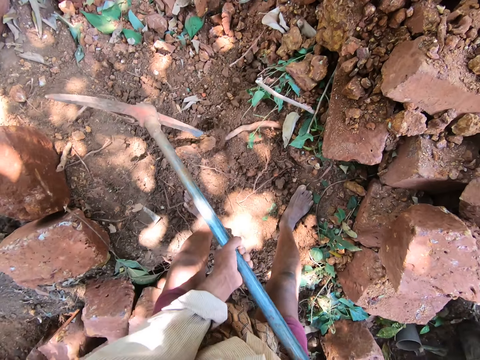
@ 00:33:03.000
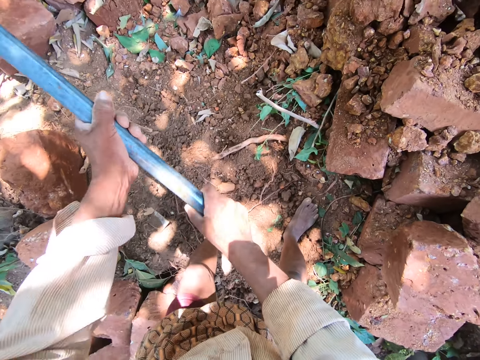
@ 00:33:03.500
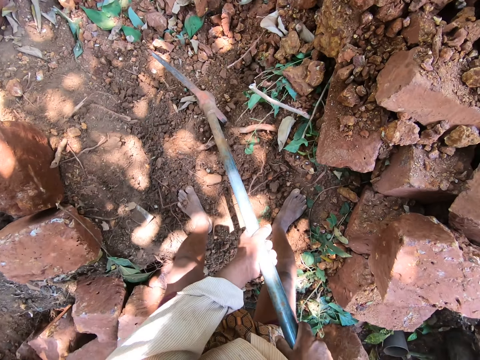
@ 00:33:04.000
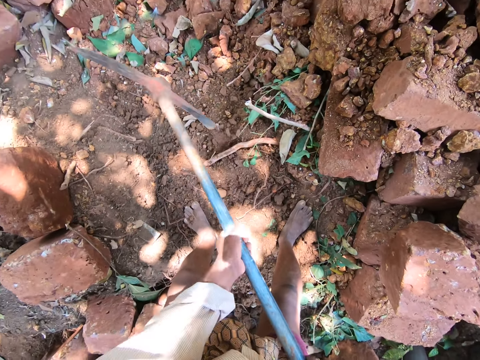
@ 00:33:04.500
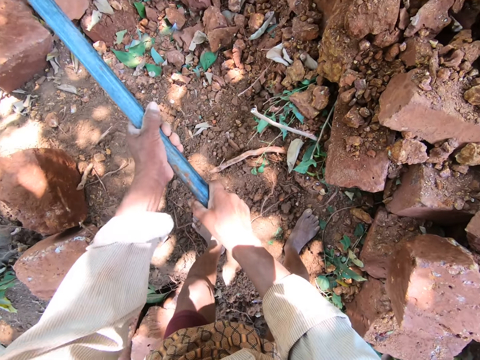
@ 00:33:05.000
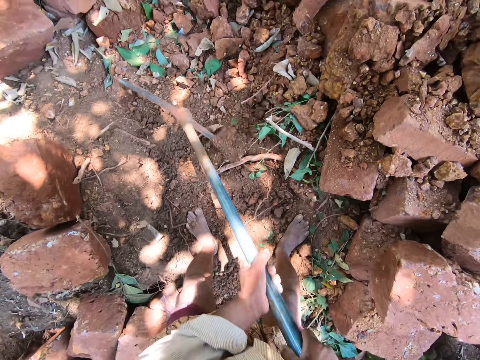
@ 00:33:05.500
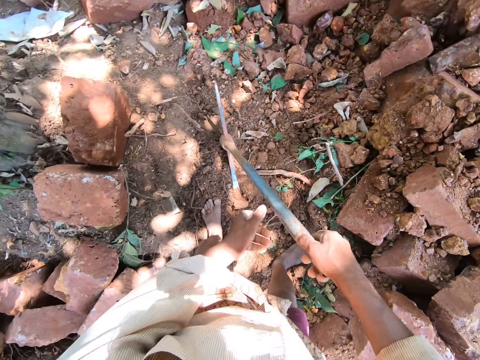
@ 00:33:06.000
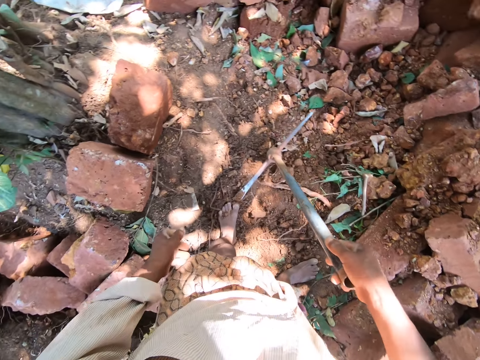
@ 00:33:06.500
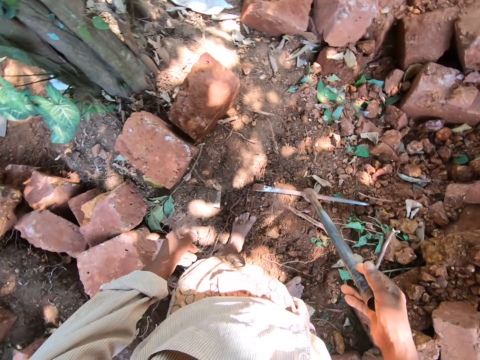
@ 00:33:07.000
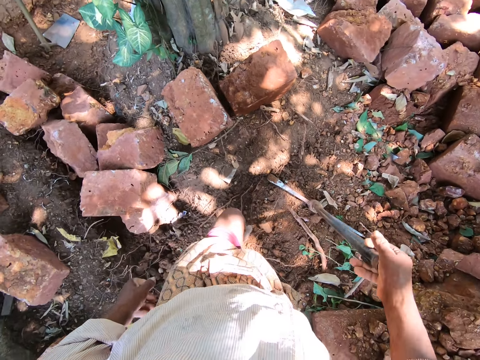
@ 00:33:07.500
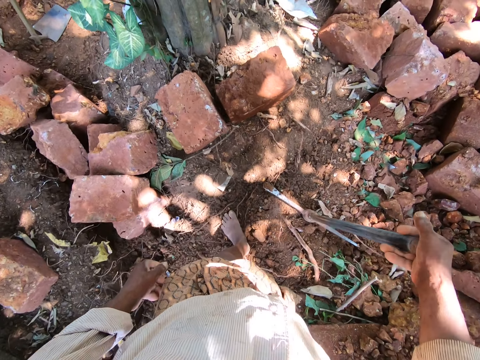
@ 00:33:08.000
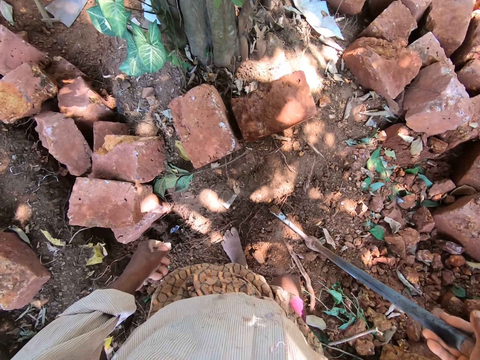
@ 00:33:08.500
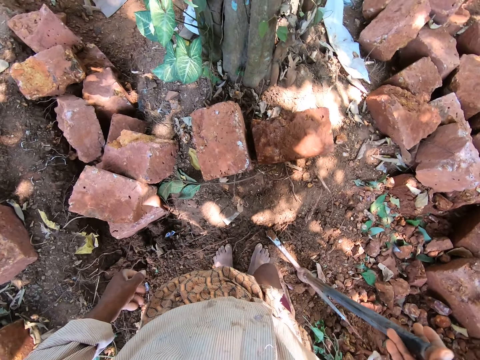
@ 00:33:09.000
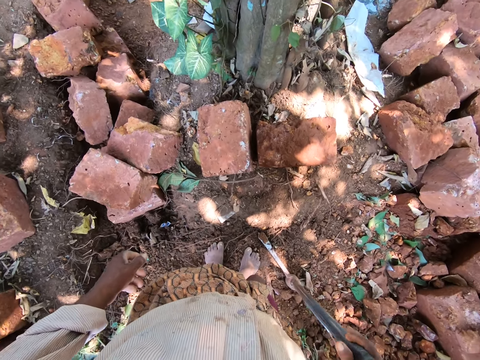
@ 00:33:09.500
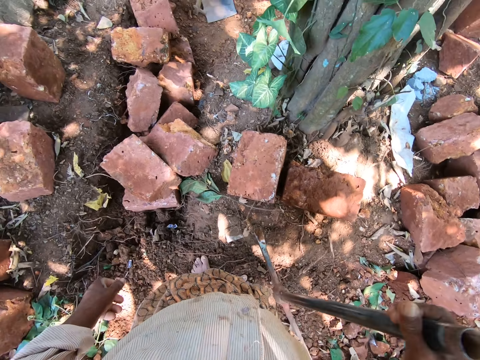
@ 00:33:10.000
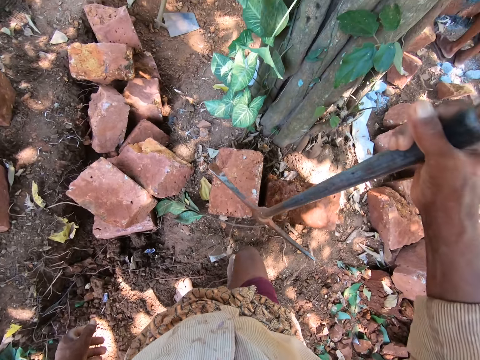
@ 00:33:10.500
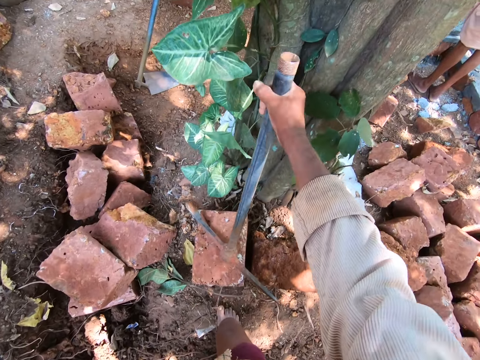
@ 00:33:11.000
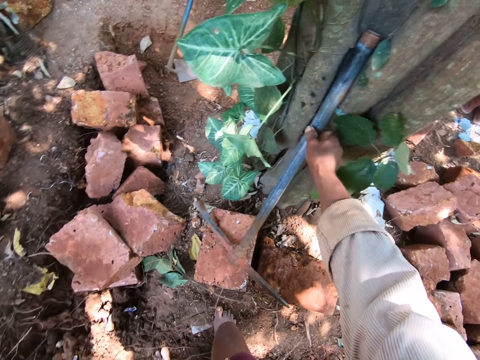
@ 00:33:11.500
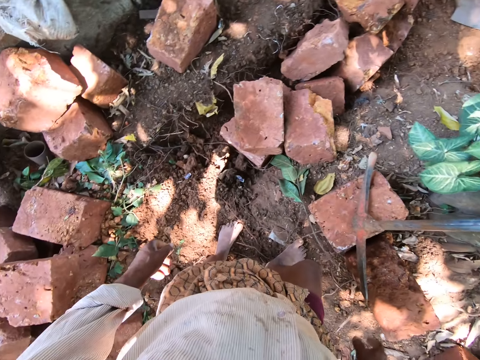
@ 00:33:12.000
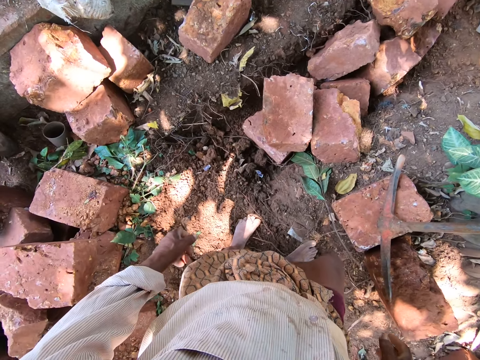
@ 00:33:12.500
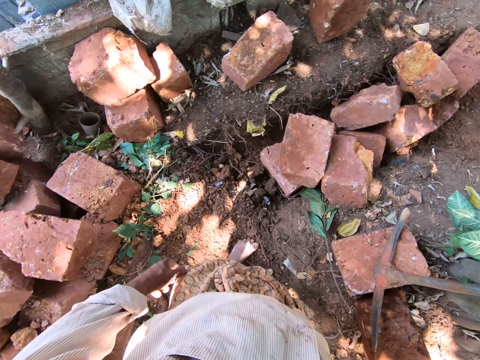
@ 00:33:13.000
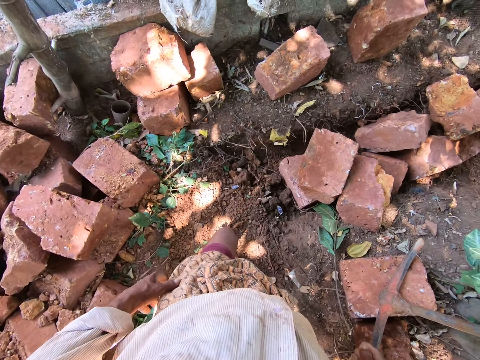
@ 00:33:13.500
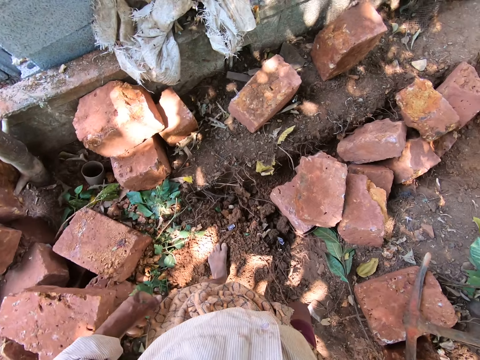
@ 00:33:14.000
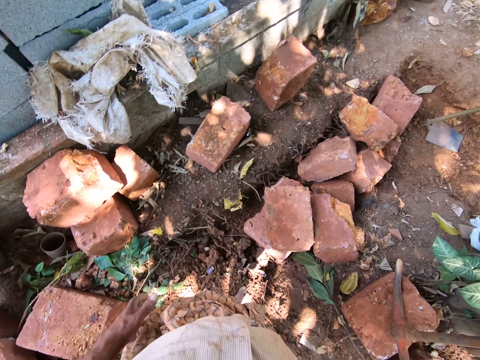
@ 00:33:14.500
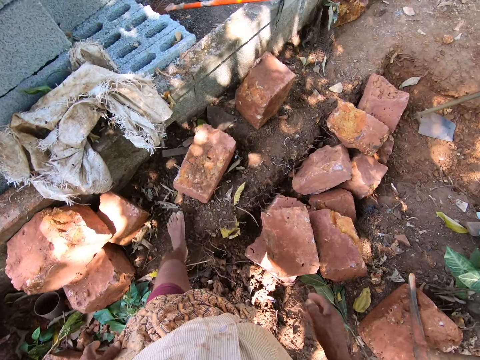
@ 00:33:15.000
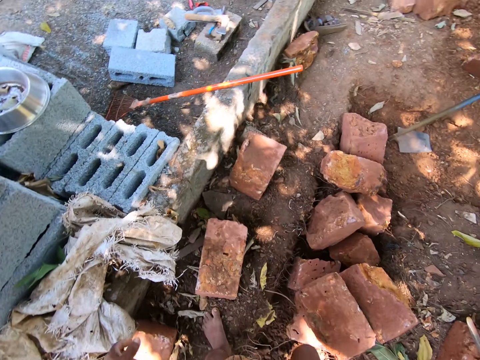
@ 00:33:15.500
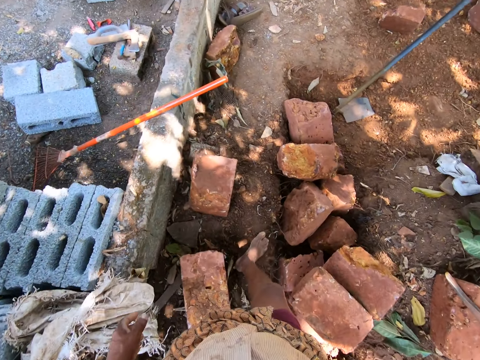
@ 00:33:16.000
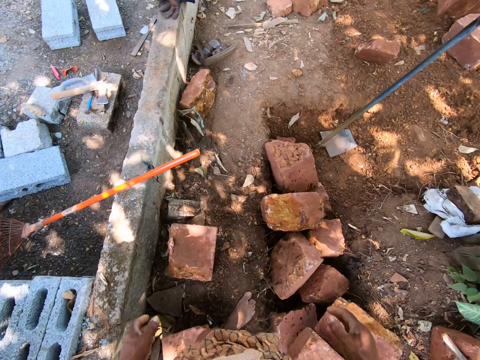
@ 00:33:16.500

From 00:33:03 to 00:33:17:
The camera wearer holds the pick axe to the ground with his right hand. He looks around. He lifts the pick axe from the ground with his right hand. He places the pick axe on a brick block with his right hand. He places the pick axe on the brick block against a tree with his right hand. He moves around. He walks towards a hoe on the ground.

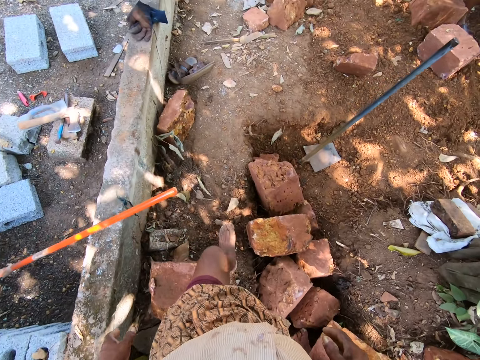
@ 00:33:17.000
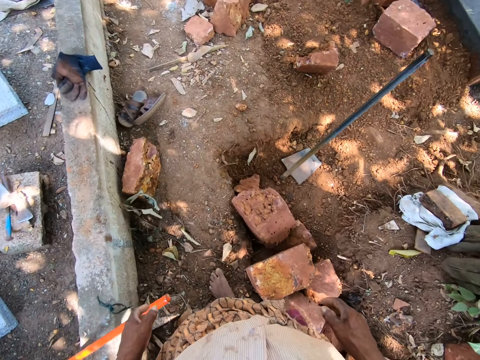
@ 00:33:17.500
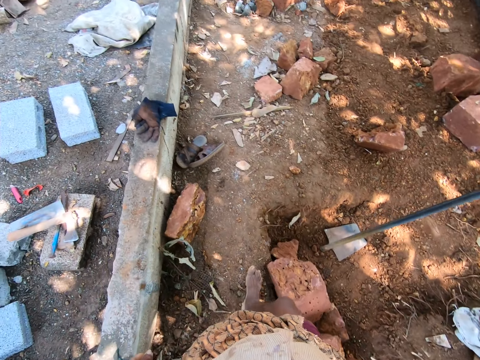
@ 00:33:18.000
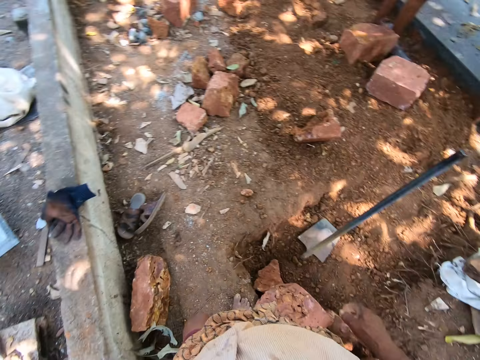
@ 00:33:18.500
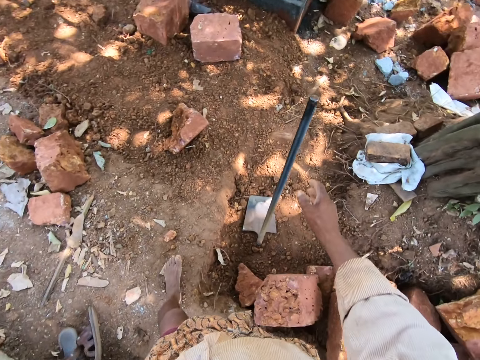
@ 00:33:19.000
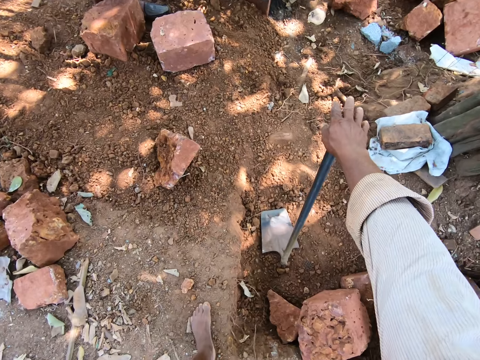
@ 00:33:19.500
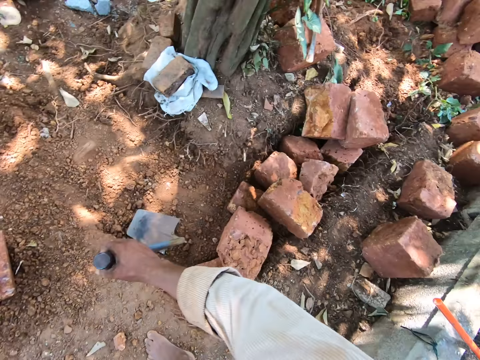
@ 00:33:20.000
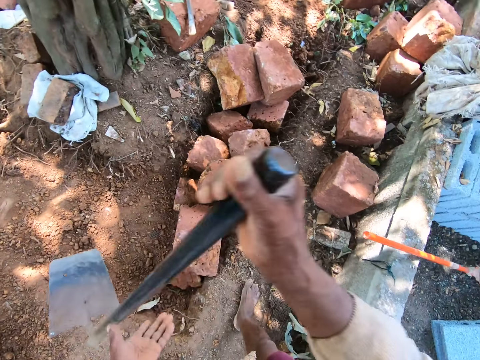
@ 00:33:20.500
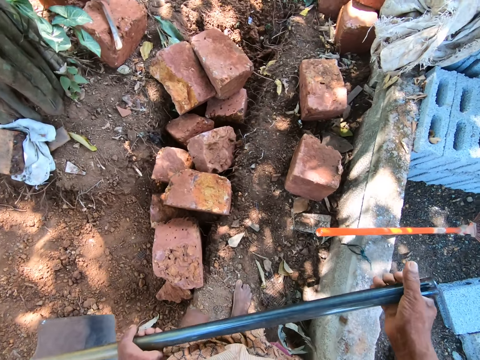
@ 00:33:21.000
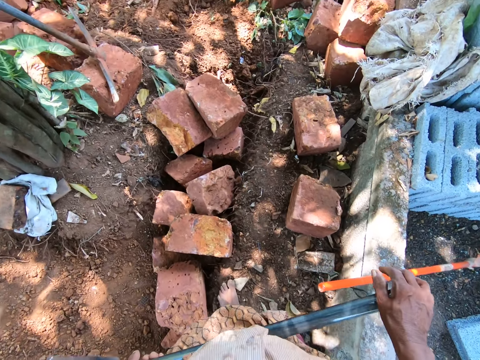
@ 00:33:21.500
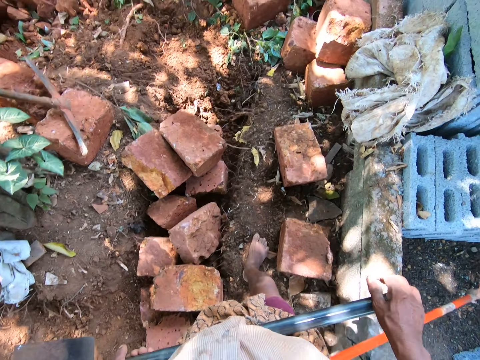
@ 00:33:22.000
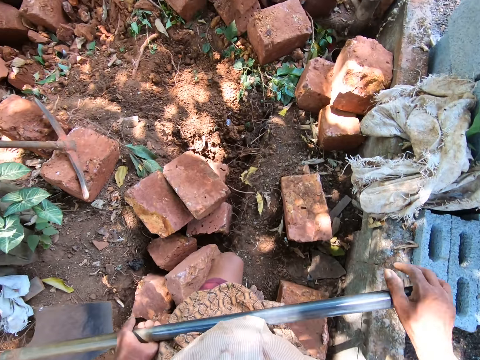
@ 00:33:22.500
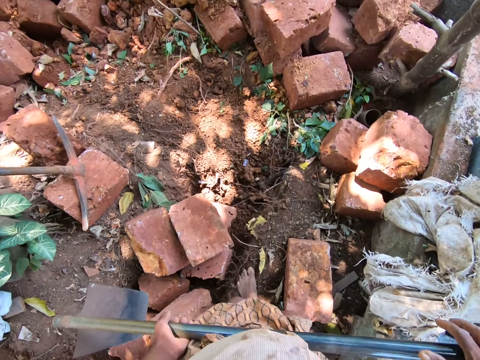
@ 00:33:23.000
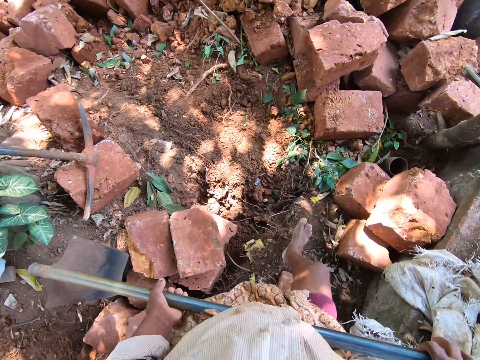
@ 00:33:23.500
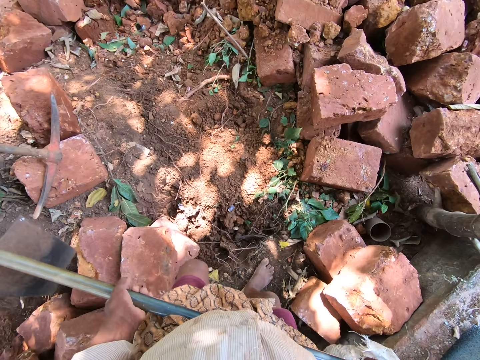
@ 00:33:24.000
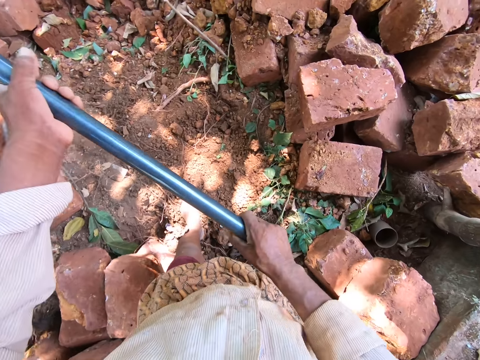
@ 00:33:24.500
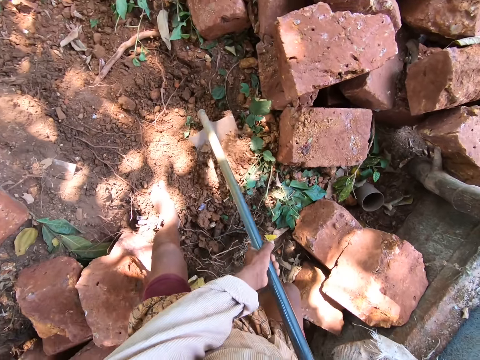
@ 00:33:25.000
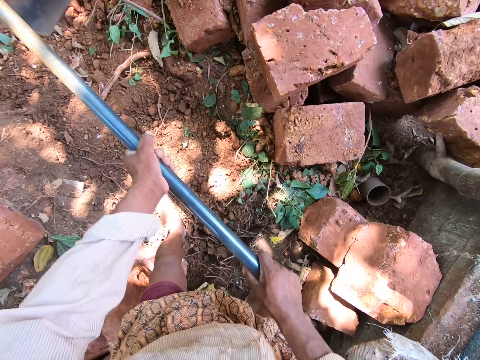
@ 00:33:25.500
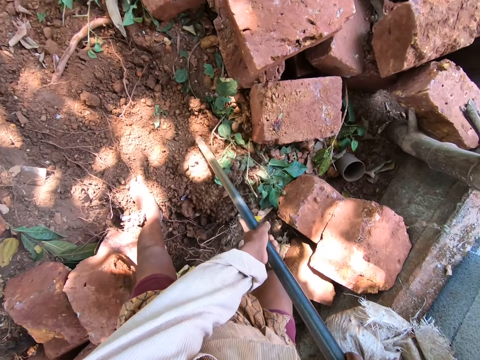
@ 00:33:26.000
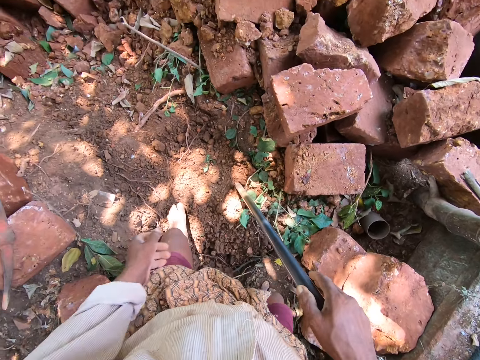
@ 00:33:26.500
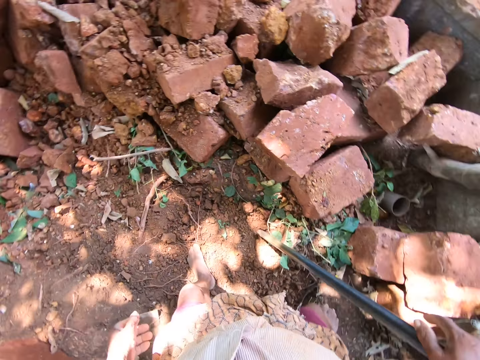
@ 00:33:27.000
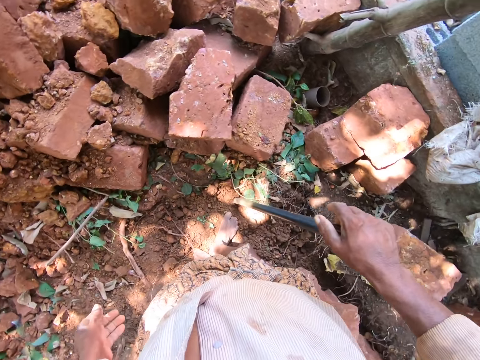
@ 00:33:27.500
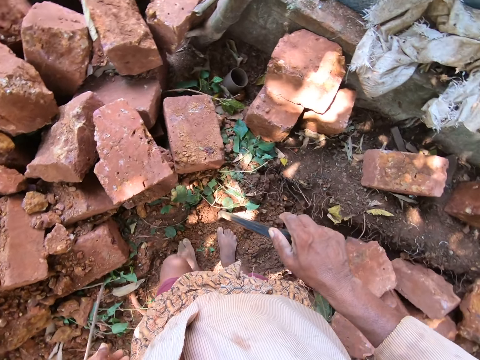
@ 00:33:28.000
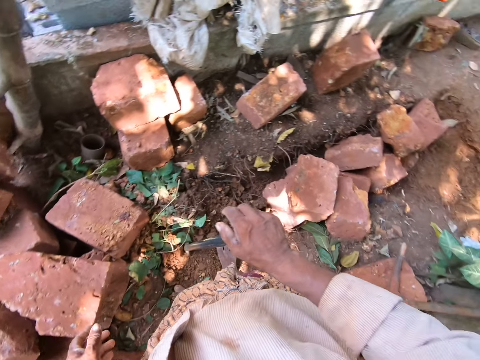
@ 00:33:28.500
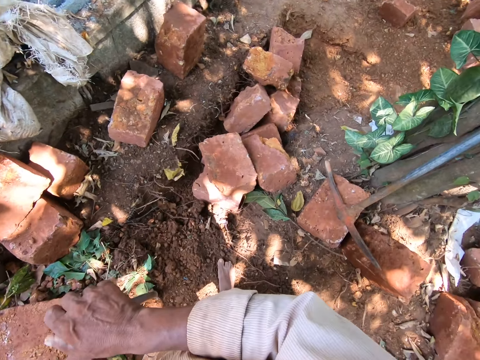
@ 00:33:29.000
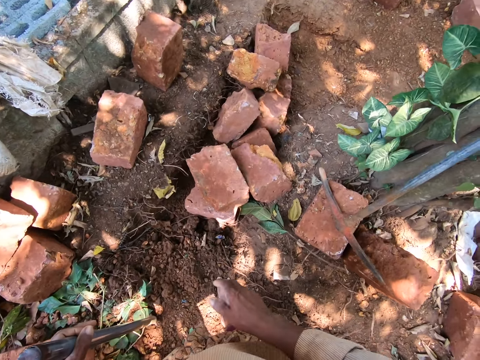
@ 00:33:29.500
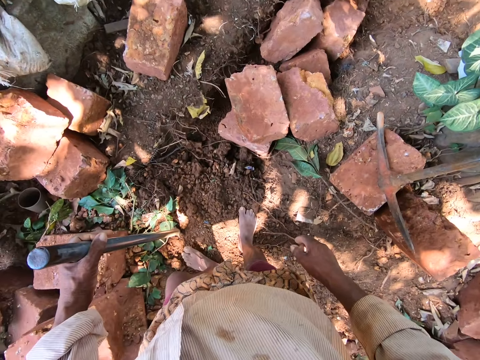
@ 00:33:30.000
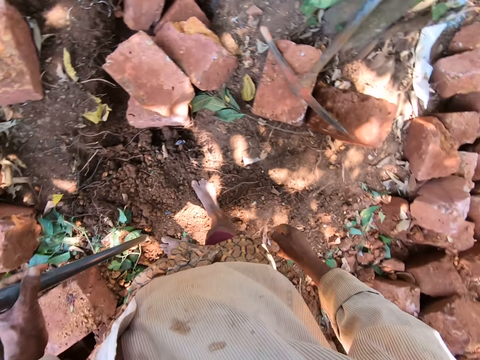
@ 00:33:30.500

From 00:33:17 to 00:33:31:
The camera wearer lifts the hoe from the ground with his right hand. He holds the hoe in his hands. He carries the hoe. He digs the ground with the hoe in his hands. He packs sand with the hoe in his hands. He holds the hoe to the ground with his right hand. He moves around. He looks around. He passes the hoe to his left hand.
